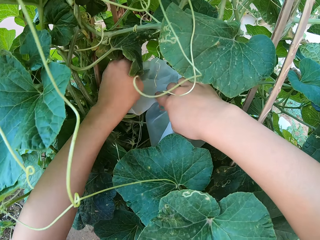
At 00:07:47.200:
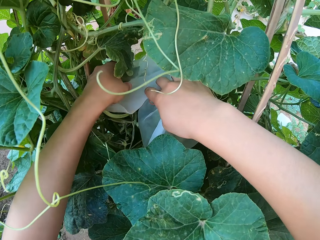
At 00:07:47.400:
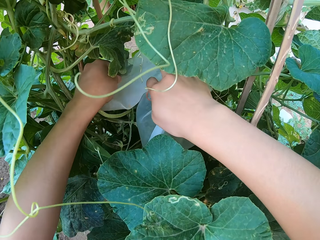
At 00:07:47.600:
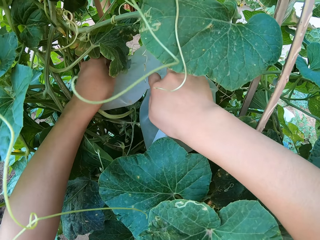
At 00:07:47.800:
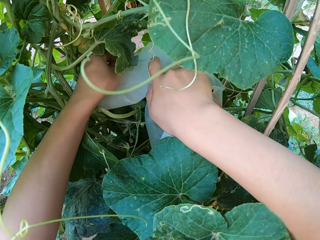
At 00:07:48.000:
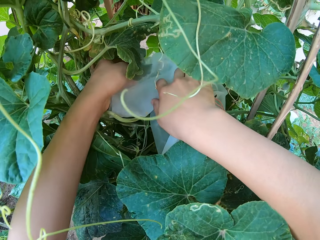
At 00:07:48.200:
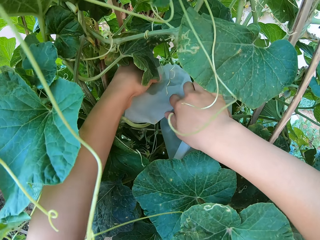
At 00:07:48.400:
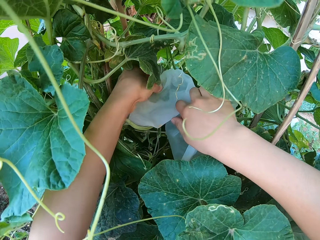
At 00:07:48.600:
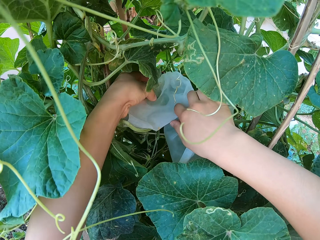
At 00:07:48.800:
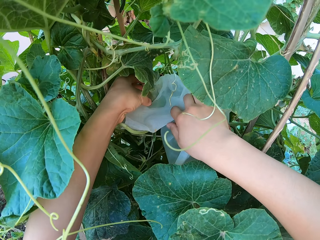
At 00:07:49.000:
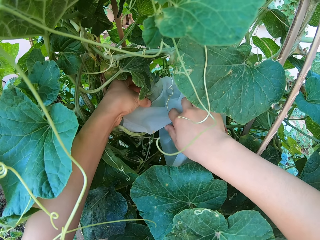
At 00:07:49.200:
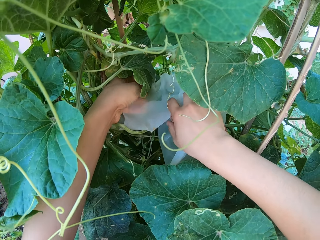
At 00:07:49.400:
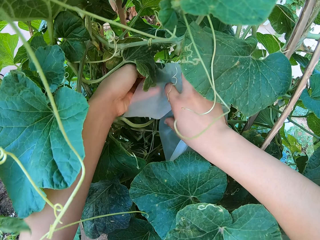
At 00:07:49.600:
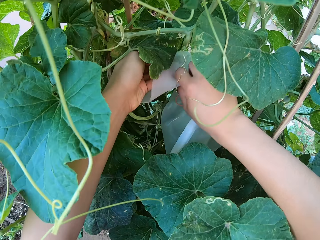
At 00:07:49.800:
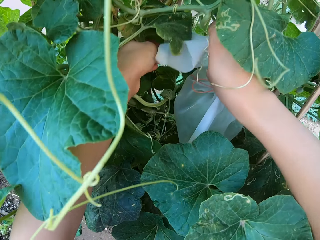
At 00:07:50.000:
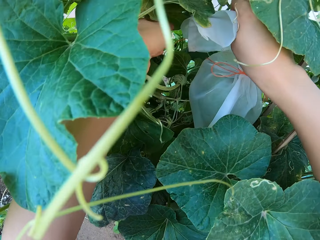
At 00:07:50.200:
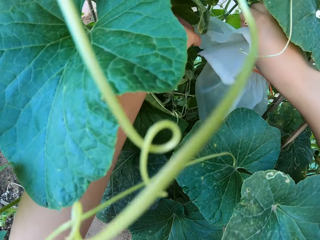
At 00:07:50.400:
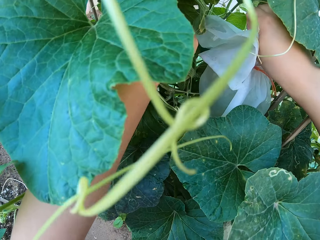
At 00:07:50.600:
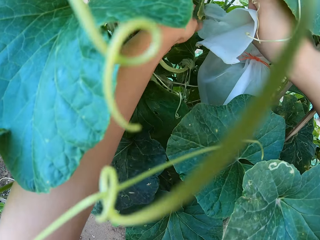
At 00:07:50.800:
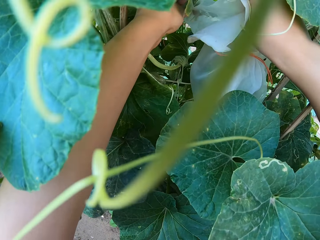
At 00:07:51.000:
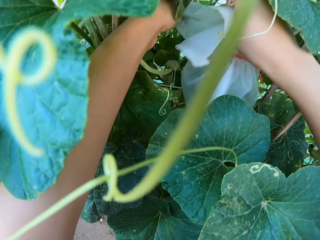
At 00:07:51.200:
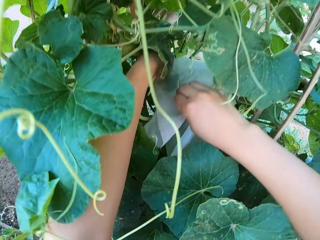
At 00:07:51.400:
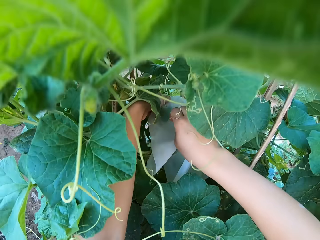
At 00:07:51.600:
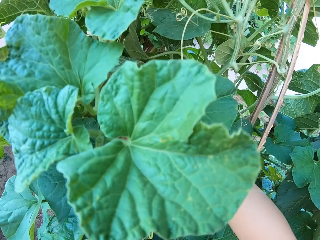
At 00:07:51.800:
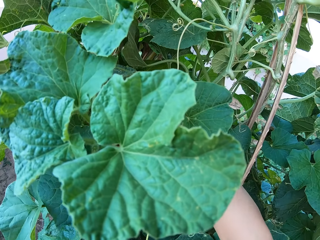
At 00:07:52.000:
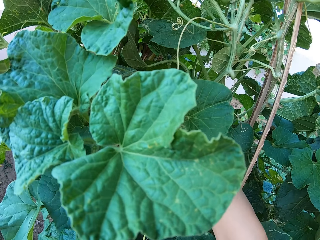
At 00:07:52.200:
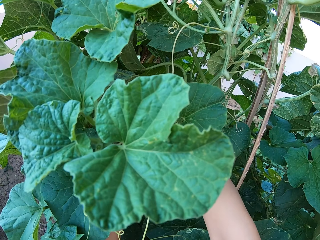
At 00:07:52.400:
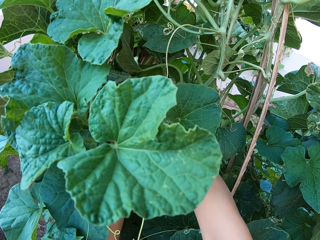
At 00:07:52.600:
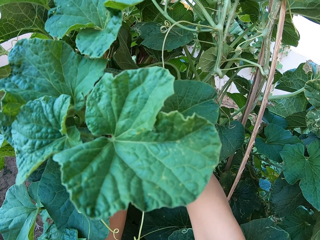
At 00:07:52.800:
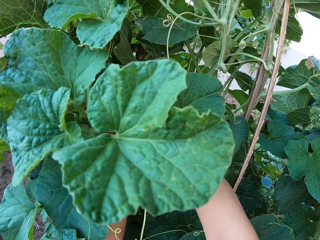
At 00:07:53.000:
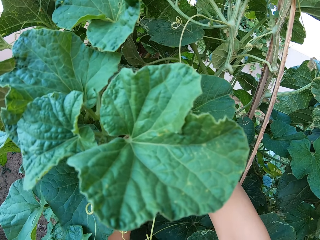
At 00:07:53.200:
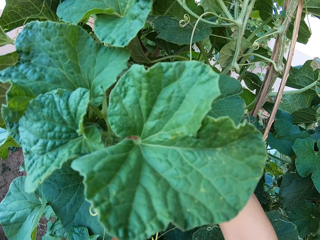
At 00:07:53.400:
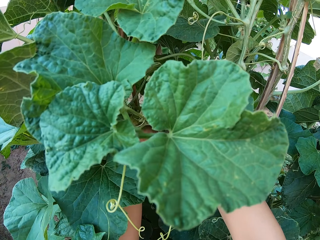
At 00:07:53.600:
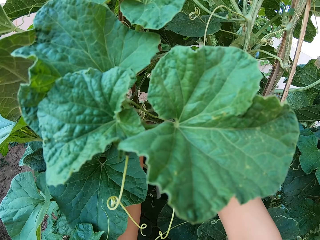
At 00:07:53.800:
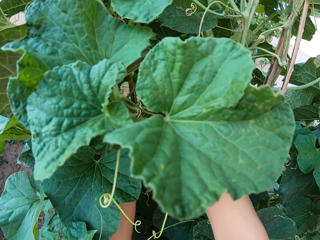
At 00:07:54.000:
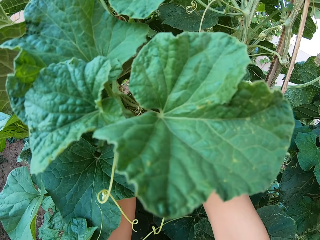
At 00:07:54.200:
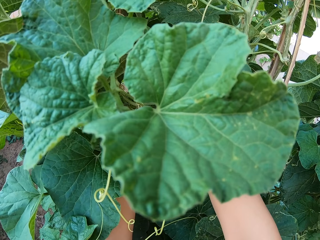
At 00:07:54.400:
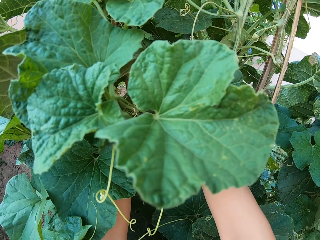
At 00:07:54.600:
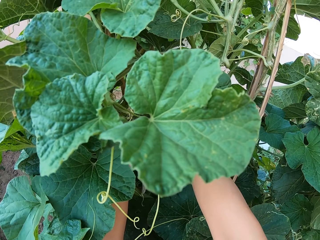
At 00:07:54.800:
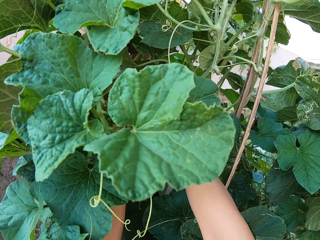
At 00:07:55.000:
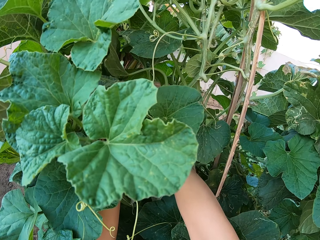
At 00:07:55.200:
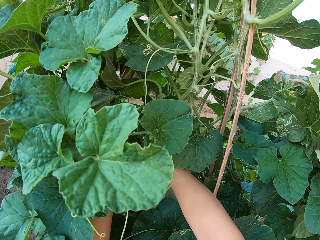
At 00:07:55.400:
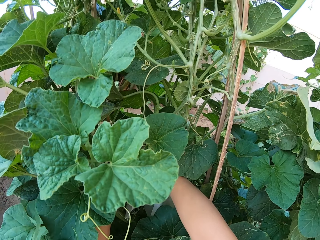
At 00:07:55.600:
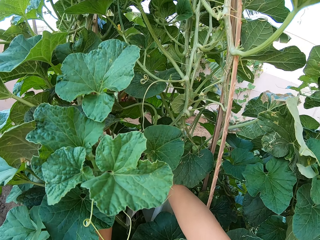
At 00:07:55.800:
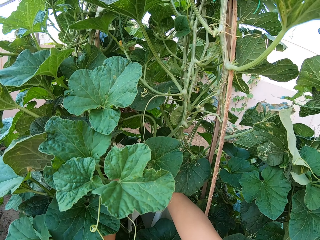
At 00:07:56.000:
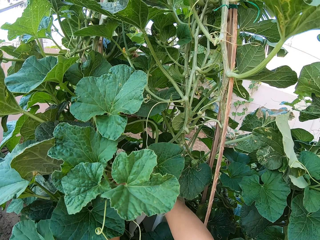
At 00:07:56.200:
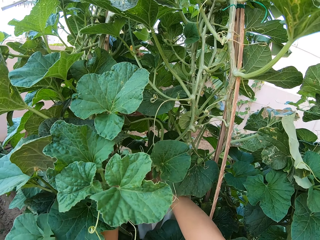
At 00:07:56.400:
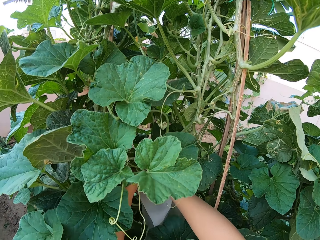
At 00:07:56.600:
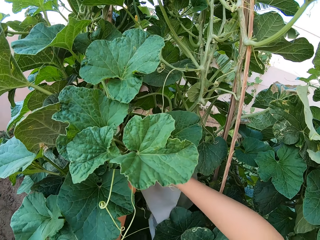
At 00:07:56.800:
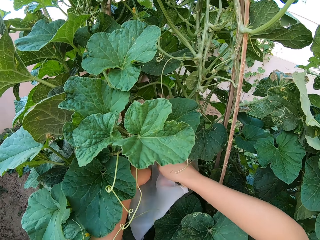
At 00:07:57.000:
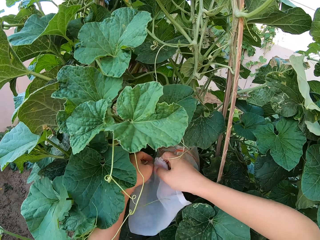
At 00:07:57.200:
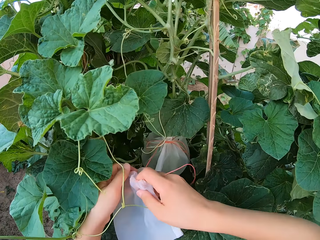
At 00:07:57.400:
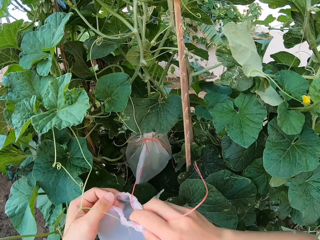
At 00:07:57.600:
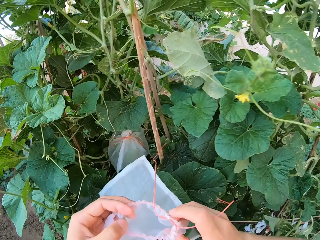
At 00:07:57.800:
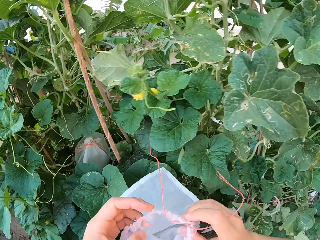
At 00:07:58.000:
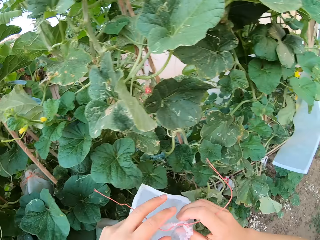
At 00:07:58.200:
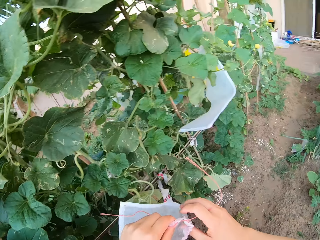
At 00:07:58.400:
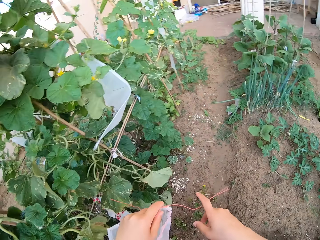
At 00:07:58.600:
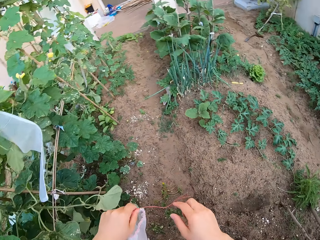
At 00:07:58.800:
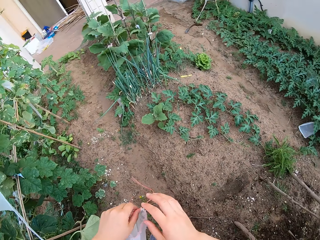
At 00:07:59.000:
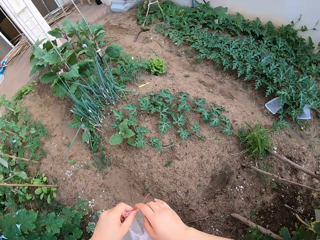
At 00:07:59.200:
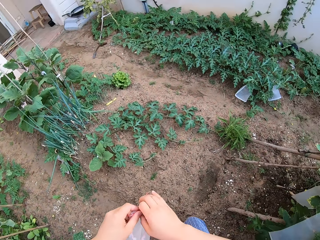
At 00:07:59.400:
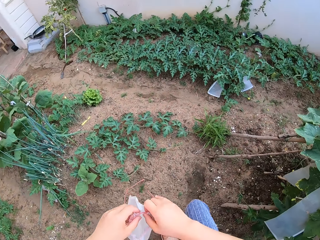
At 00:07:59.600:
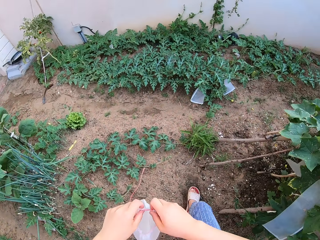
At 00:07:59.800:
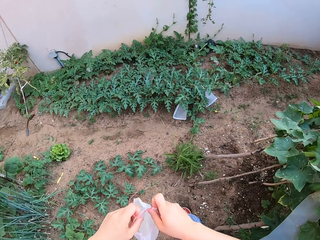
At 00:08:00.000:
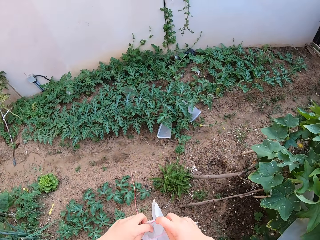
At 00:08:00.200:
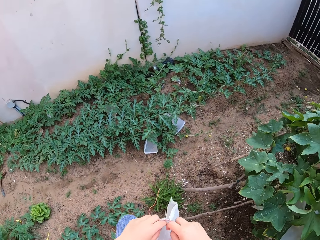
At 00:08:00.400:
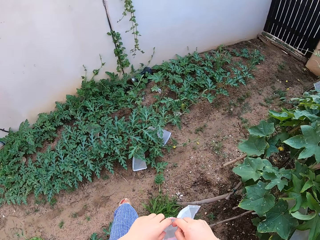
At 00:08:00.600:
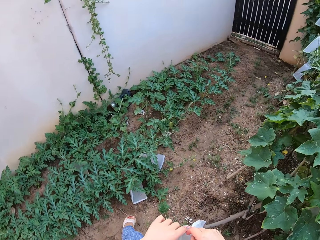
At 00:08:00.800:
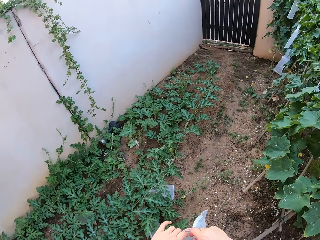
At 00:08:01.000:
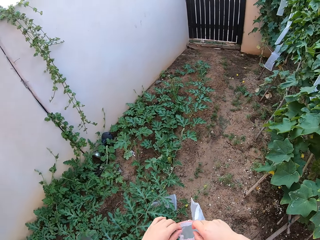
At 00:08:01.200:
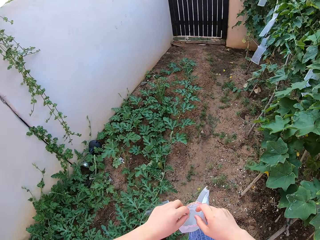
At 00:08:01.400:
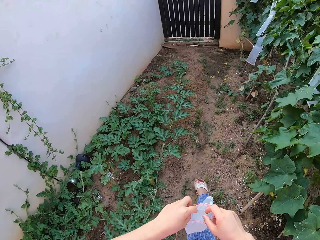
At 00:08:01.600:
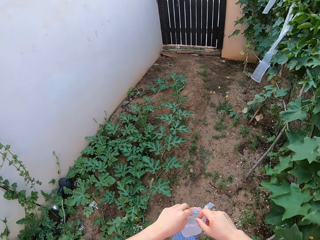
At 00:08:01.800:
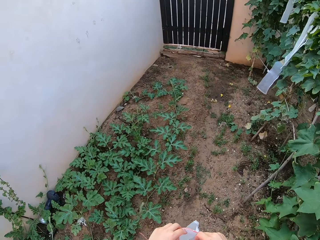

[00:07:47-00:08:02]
The camera wearer grabs a transparent polythene bag with hands. They tie the stem. They drift the transparent polythene bag to a trellising stick on a pumpkin plant. They walk around.

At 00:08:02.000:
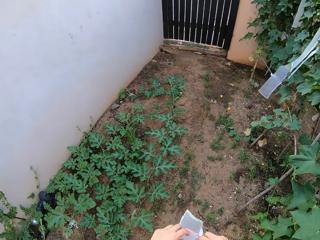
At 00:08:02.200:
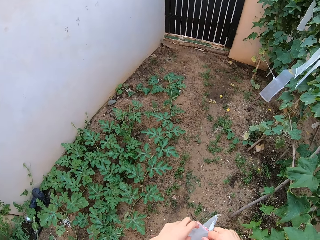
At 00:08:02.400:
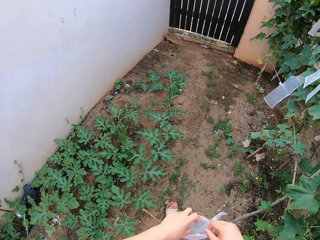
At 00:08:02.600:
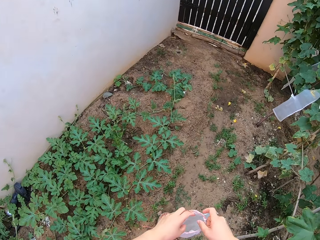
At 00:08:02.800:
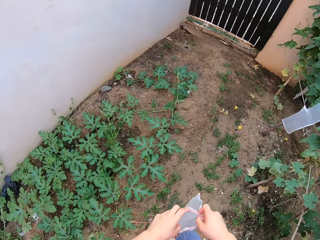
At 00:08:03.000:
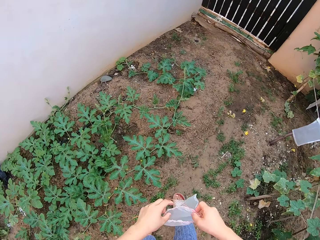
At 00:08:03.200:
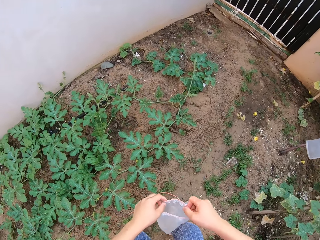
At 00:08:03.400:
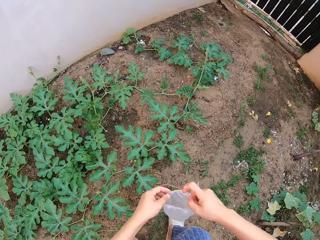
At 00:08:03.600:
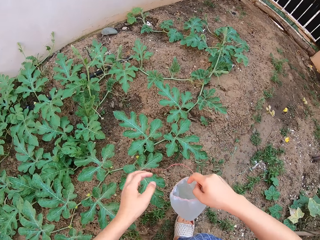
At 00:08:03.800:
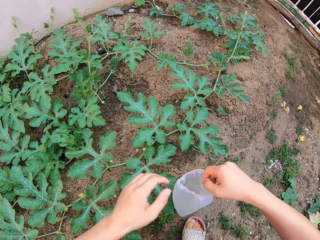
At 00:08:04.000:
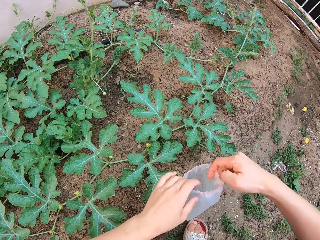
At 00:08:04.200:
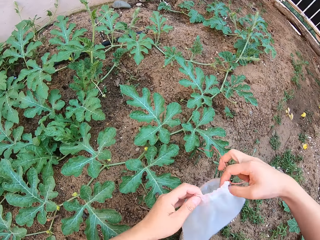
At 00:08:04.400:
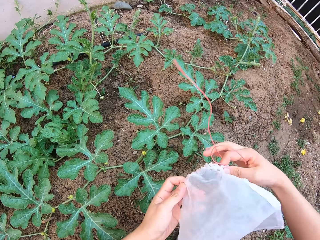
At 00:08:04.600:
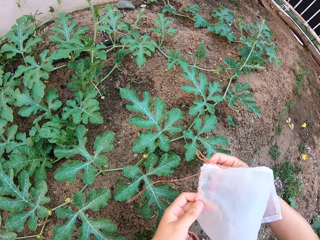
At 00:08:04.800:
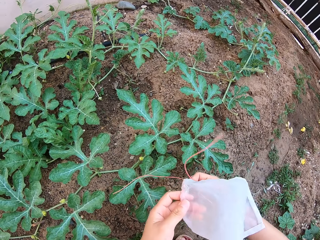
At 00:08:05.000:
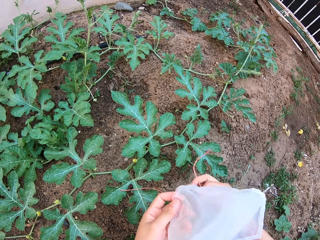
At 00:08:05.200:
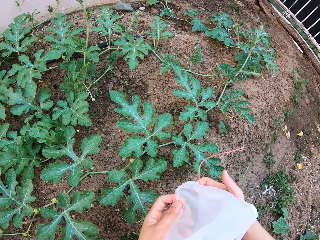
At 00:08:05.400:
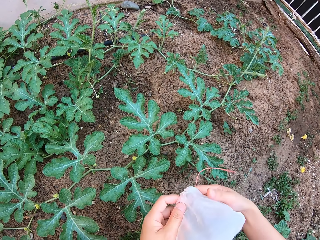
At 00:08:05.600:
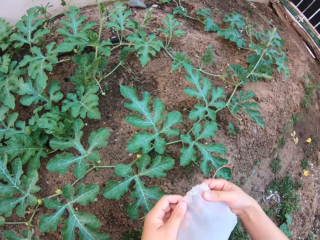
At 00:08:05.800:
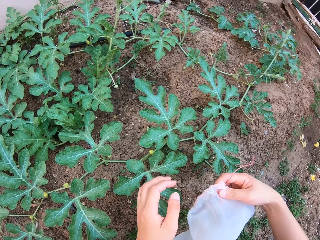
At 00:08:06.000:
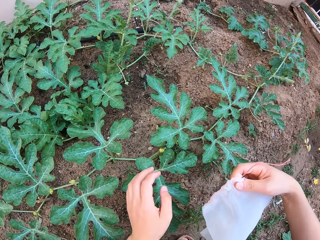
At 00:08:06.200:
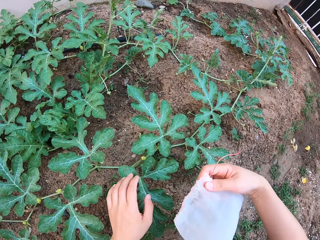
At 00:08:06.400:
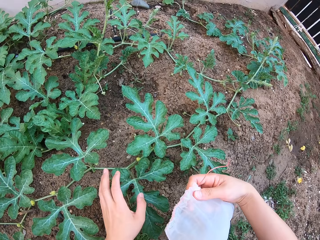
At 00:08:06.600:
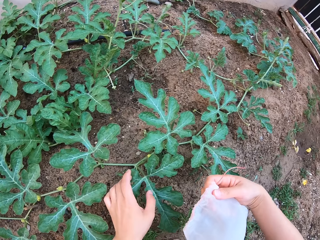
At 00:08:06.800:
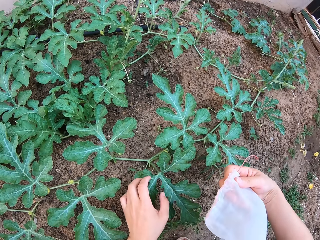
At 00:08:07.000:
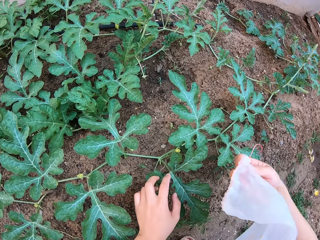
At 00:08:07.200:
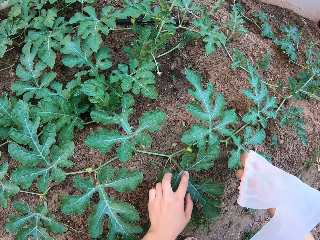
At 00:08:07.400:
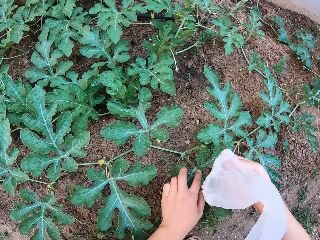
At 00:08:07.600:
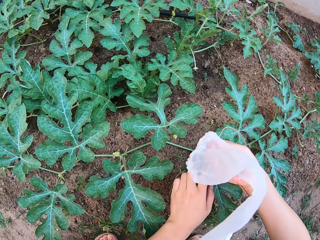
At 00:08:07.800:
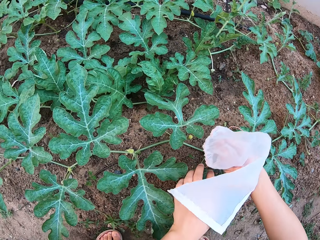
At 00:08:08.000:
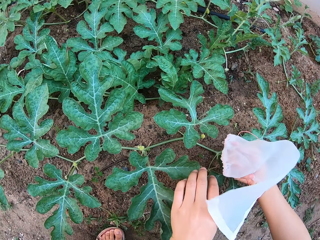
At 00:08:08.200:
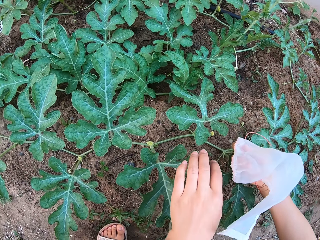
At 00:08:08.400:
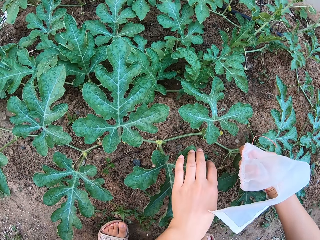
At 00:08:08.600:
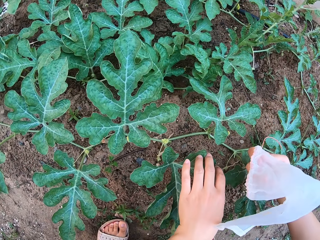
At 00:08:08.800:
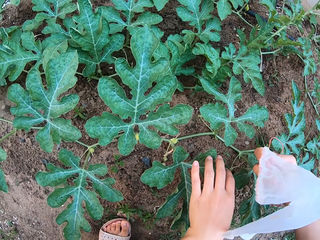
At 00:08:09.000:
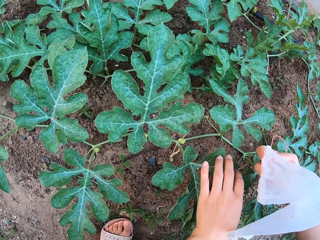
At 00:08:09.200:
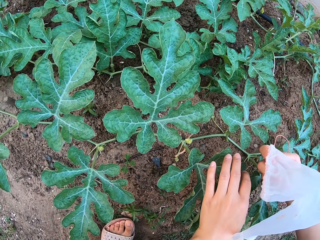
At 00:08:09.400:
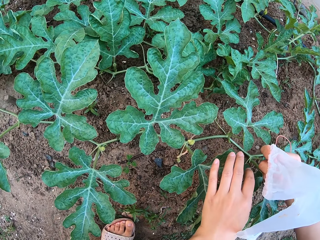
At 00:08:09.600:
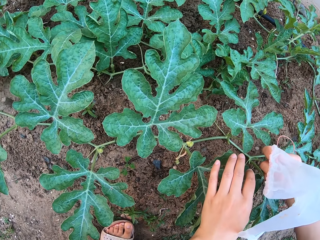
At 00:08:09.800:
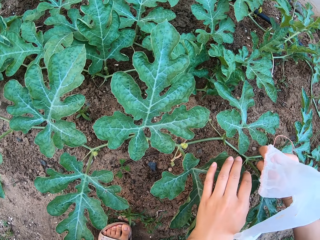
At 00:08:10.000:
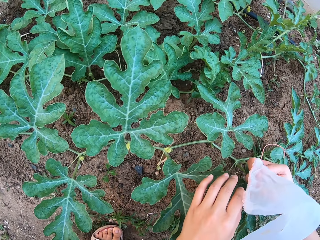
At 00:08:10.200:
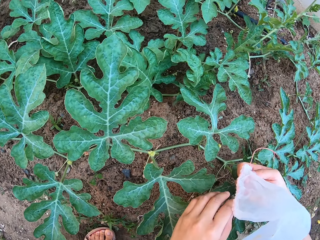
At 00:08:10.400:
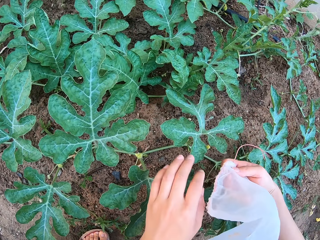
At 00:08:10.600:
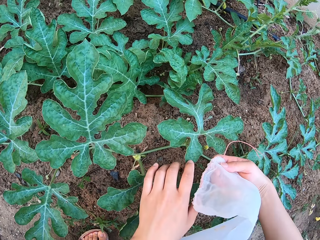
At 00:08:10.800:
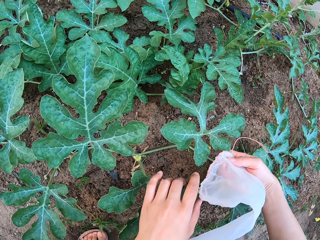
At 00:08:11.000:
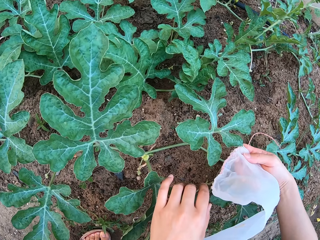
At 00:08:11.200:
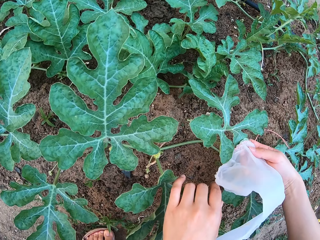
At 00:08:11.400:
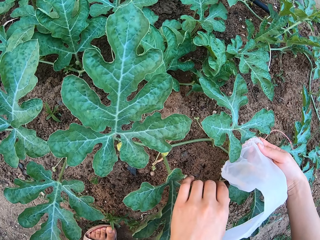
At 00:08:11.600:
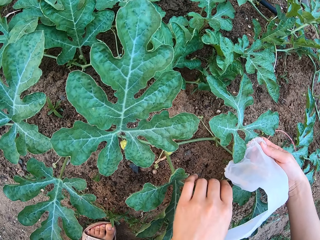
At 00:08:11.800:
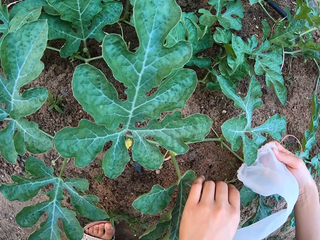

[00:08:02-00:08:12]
The camera wearer squats on the ground.
